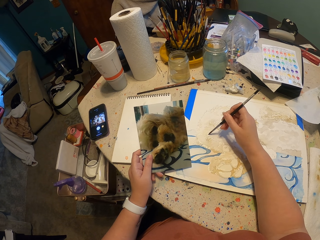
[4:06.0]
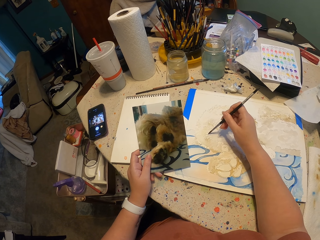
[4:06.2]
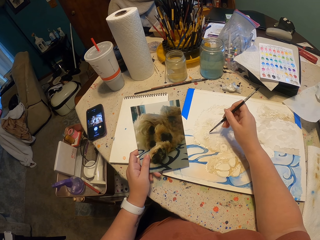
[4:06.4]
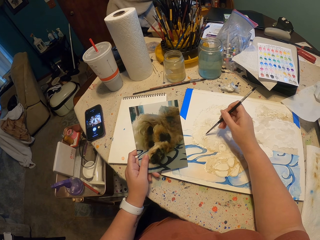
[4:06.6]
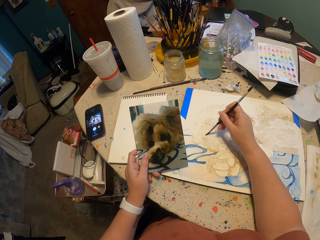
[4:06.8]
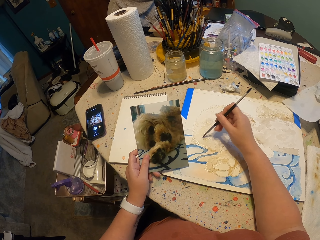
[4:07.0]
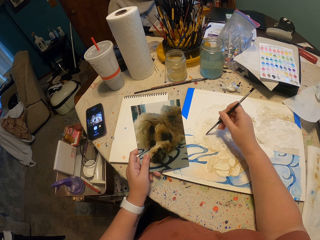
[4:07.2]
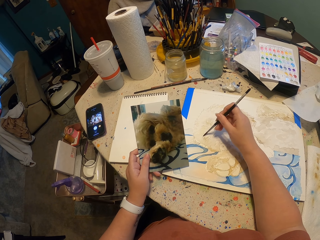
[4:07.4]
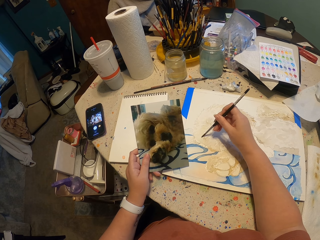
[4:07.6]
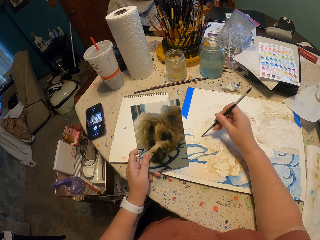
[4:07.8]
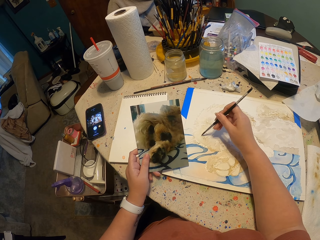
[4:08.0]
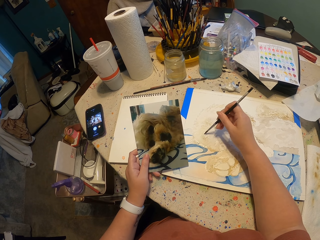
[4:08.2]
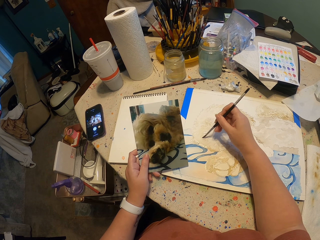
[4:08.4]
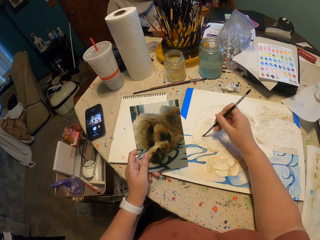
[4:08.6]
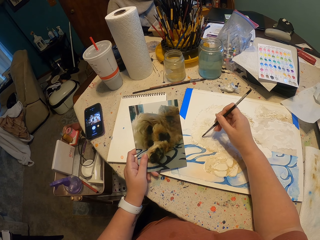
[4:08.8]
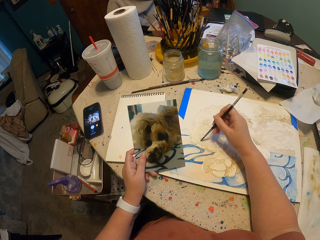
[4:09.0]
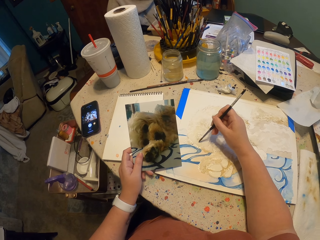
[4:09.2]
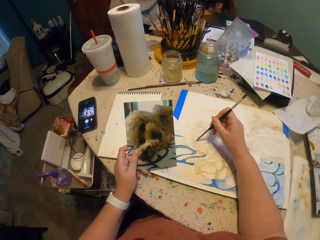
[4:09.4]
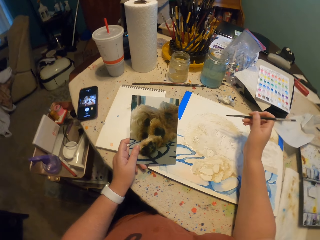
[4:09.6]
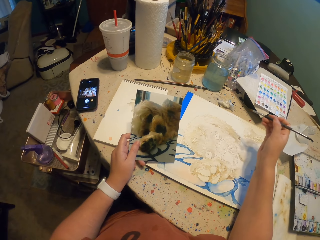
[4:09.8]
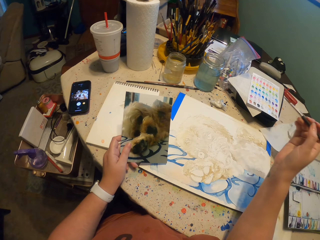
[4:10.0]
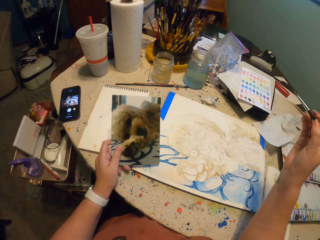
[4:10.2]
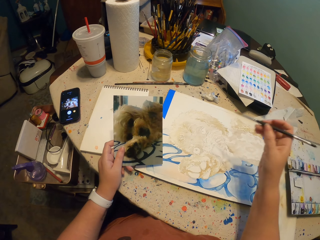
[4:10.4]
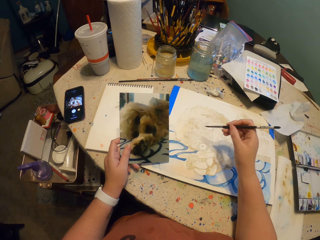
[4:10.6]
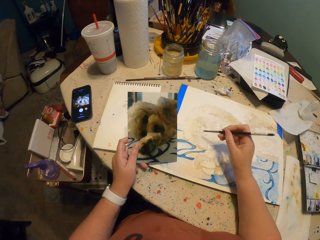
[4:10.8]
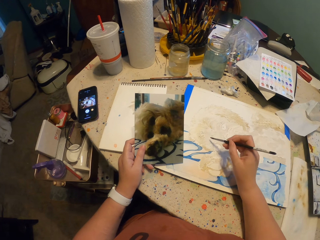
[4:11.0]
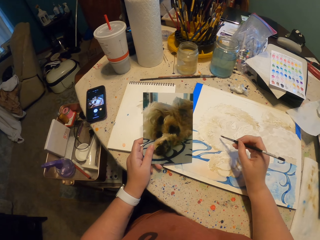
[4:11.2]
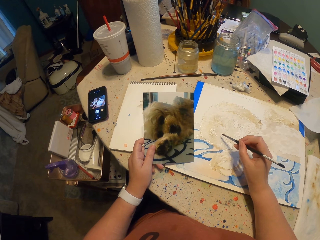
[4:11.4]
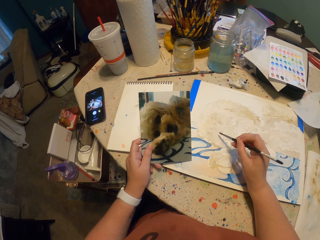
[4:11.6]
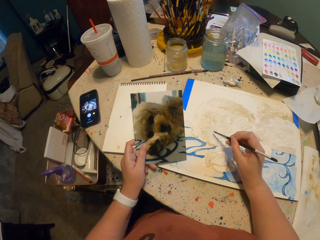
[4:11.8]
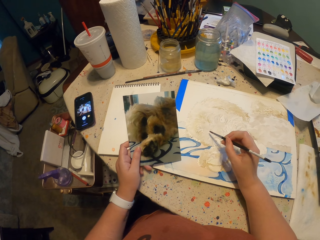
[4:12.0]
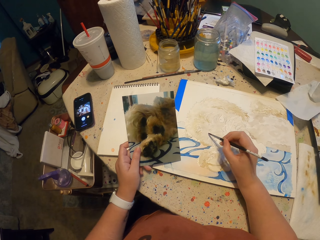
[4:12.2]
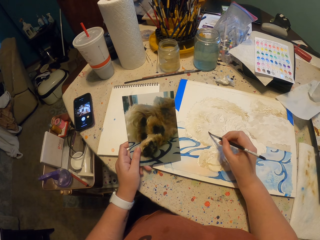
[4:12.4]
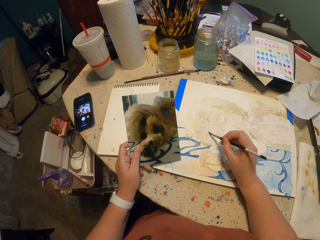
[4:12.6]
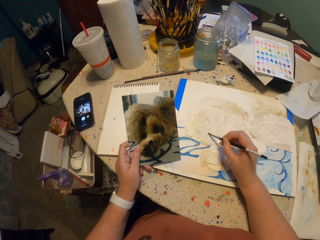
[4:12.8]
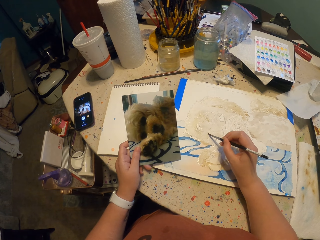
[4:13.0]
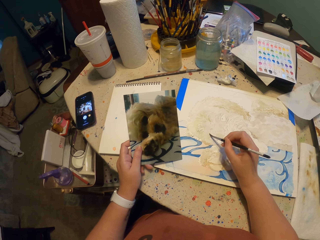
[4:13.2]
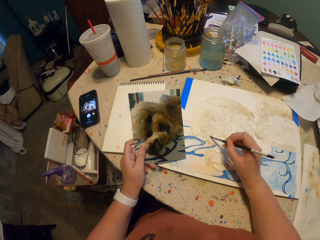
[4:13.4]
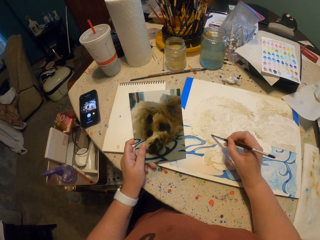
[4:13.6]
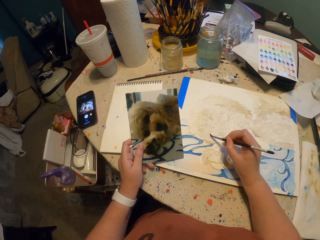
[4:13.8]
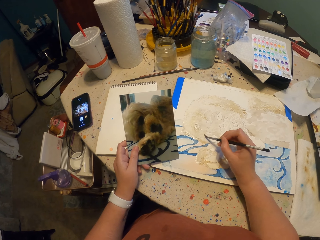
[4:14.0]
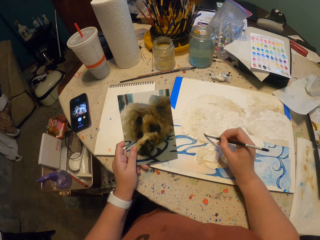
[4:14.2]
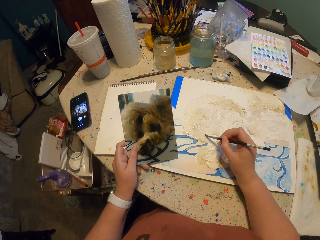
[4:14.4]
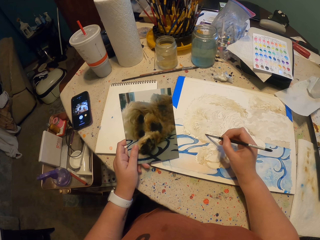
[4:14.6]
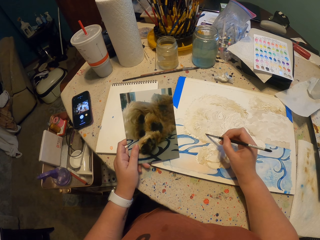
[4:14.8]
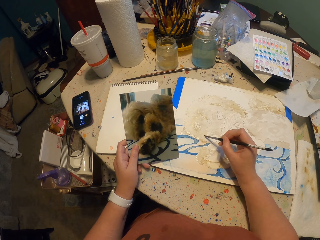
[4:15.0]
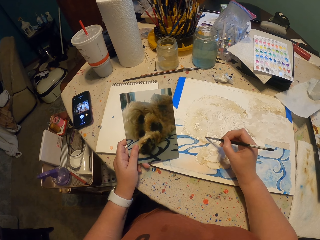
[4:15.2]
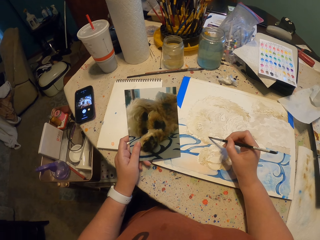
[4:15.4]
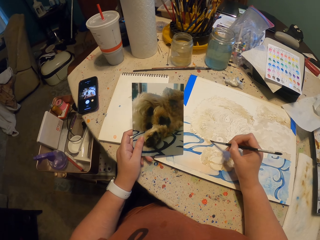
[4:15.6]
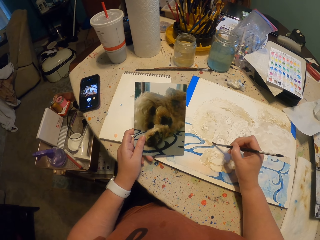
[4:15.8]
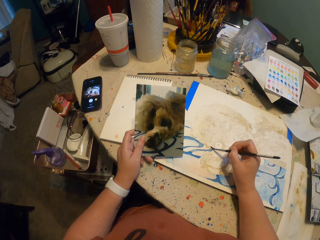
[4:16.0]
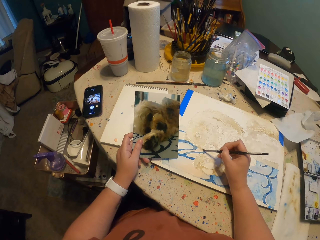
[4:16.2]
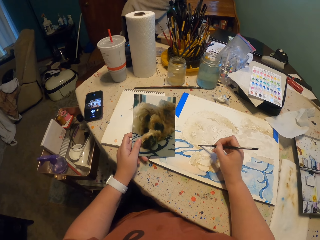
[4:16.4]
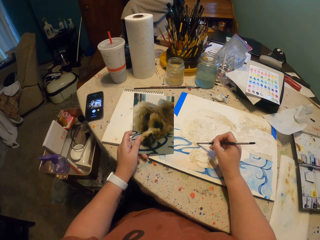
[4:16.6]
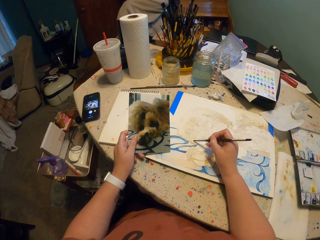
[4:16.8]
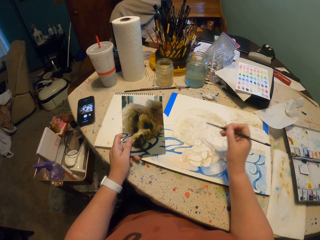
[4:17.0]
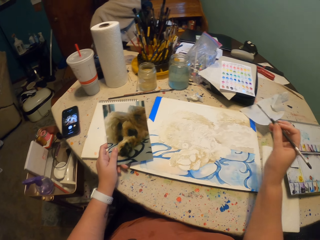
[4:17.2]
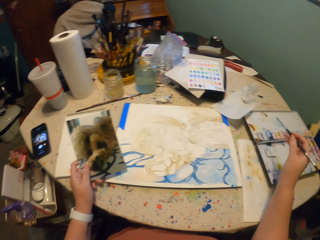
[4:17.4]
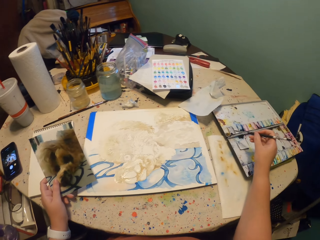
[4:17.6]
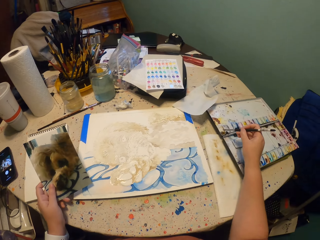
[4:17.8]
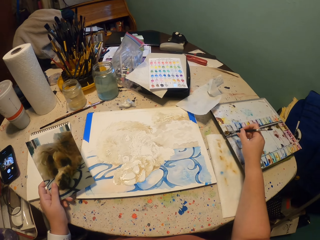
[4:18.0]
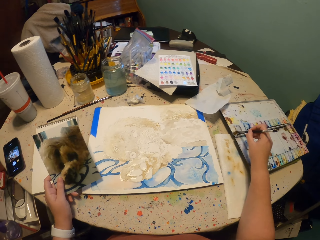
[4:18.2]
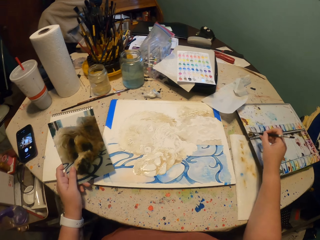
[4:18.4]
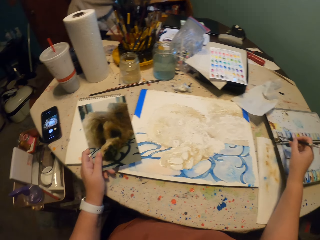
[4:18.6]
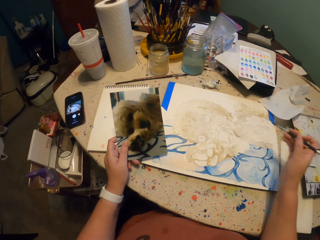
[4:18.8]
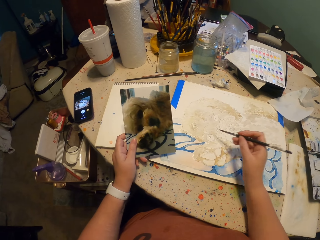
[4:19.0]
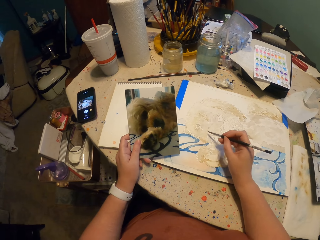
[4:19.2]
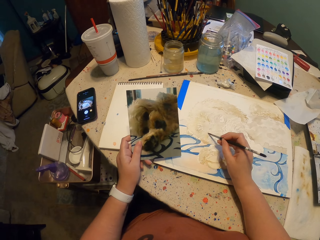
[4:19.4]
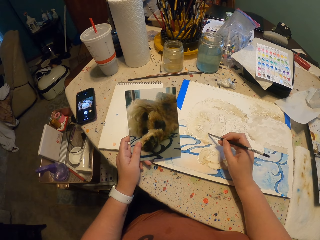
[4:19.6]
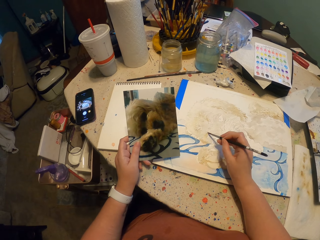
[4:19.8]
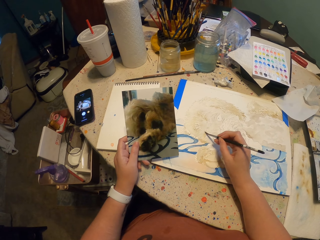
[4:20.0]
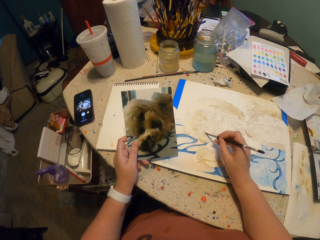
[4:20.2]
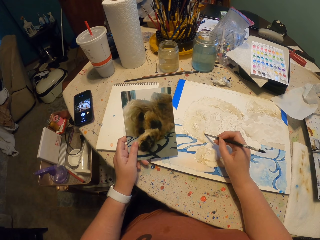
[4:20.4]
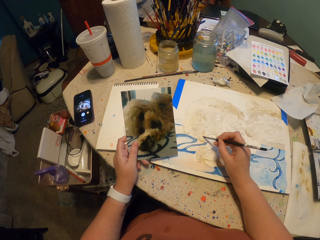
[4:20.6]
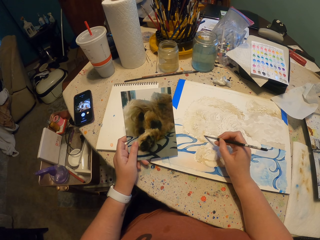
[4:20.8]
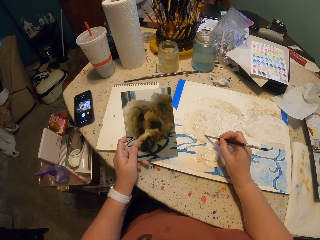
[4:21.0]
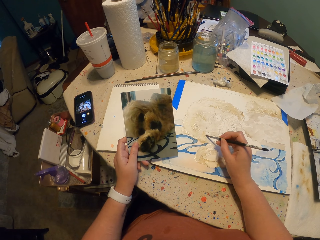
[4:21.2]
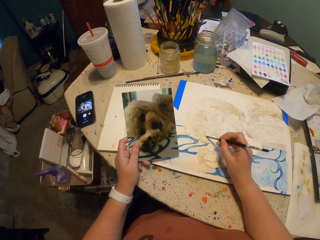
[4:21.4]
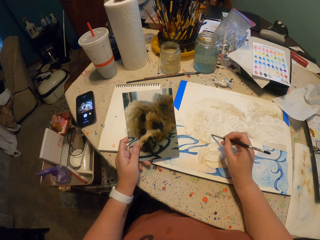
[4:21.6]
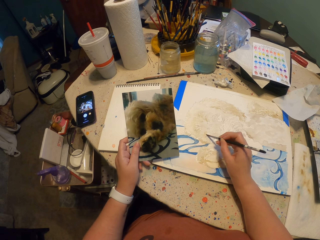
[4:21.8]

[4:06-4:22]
The camera wearer looks around. They turn to the side. They paint a drawing on a paper with a paintbrush. They turn to the side. They paint a drawing on the paper. They move around. They turn to the side. They dip the paintbrush in a paint on a palette. They turn to the side. They paint a drawing on the paper with the paintbrush.

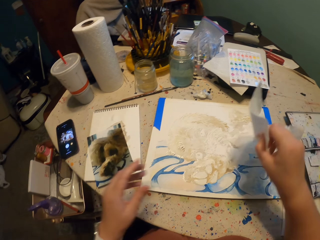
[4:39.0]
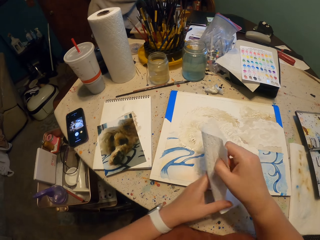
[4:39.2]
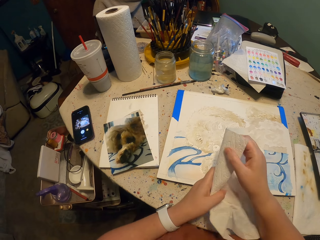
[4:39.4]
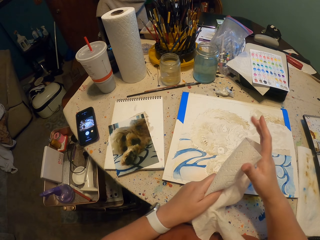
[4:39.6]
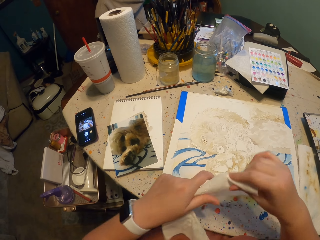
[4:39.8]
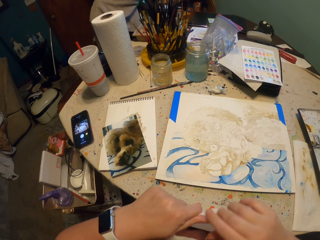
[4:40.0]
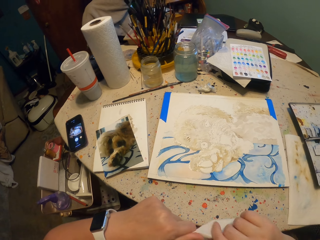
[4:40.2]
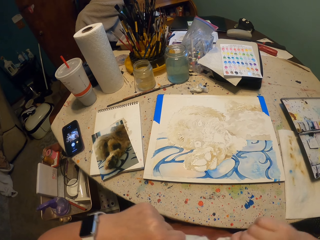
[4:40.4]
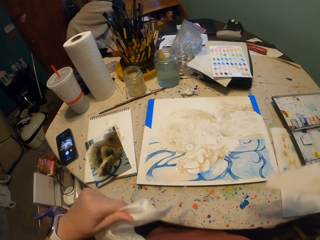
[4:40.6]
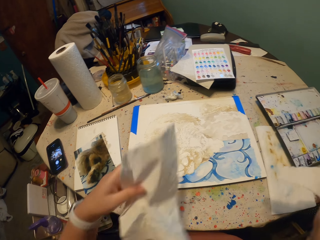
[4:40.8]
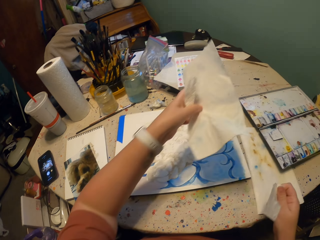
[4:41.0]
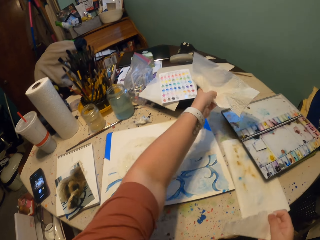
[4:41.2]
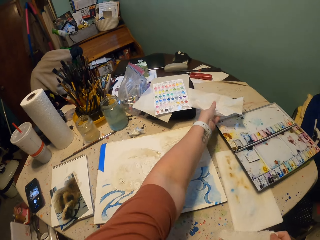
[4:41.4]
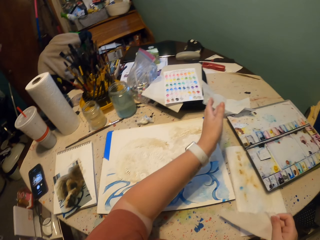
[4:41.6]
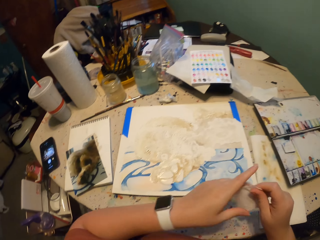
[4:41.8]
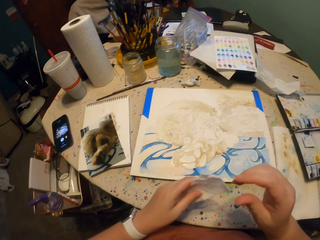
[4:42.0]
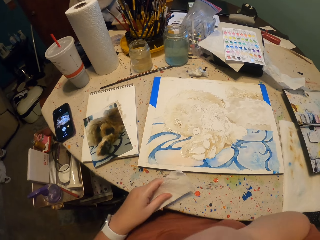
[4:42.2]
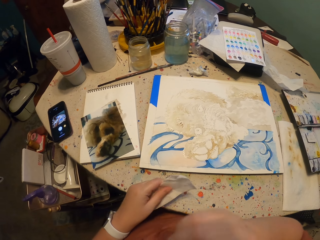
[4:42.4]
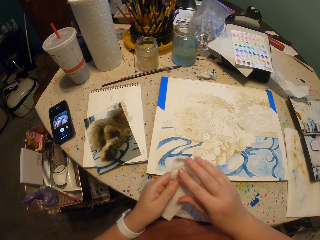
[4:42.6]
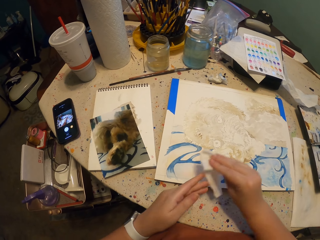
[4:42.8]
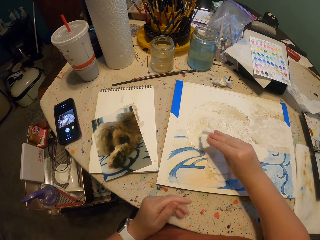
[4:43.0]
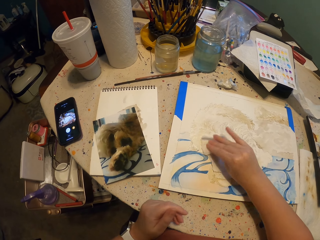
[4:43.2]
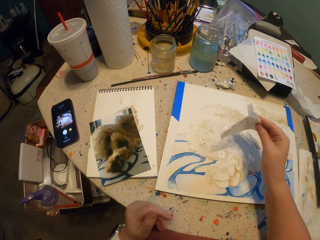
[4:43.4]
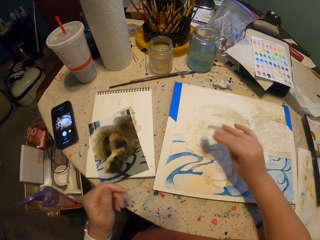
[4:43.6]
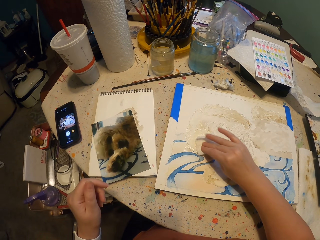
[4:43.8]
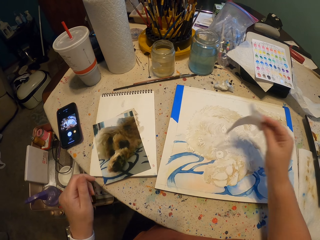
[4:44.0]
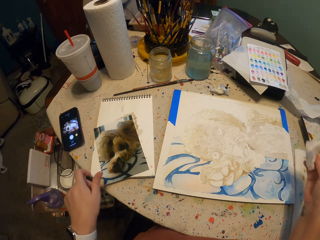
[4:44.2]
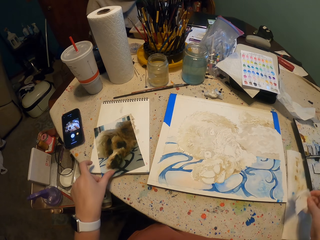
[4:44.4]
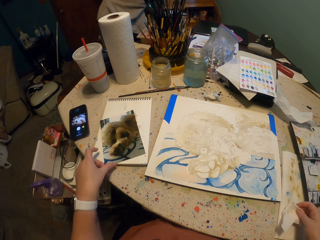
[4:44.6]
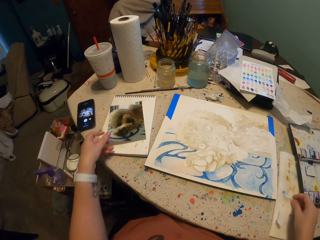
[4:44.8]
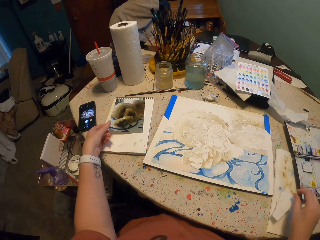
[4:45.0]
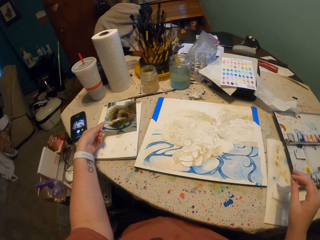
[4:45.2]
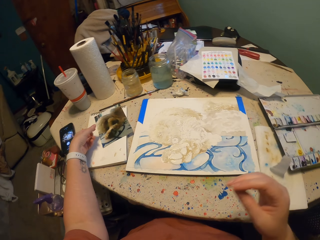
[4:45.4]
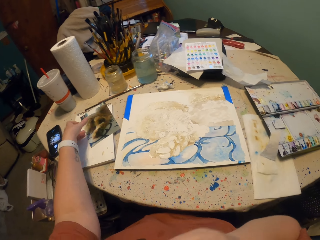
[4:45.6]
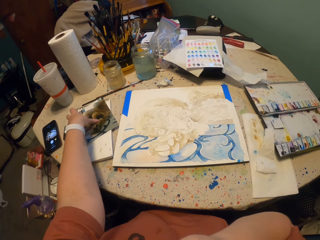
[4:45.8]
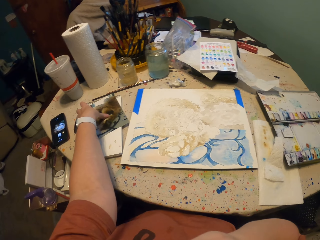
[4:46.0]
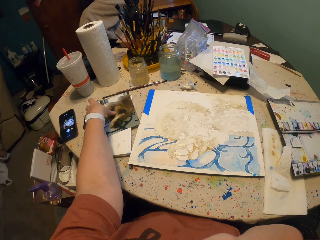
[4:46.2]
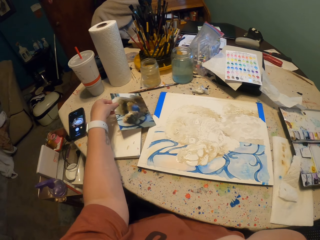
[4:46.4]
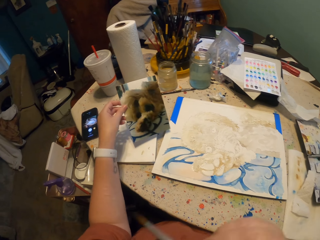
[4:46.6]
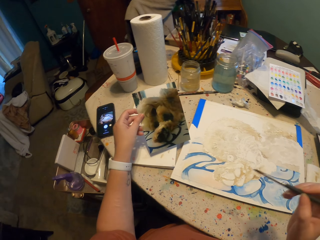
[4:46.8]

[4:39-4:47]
The camera wearer cuts a piece of serviette or tissue paper. They hold the tissue paper. They put the serviette on the table. They pick a paintbrush from the lips. They turn to the side. They pick up the serviette with the other hand. They remove excess paint with the serviette. They tap a paper with the tissue paper. They pick up a picture on the table. They turn to the side. They hold the picture.
